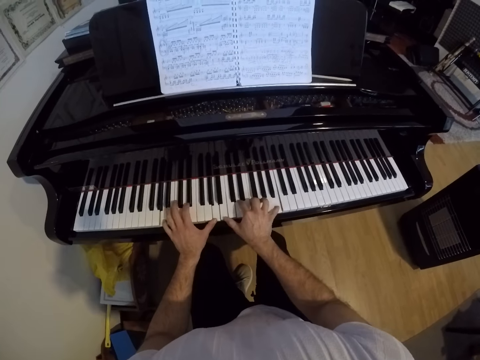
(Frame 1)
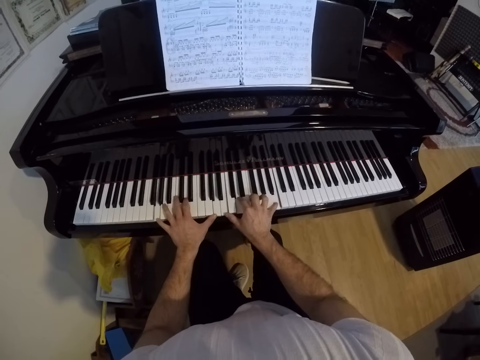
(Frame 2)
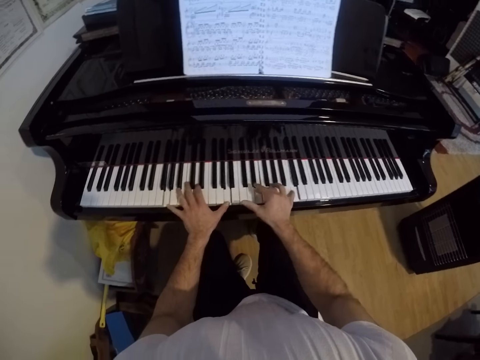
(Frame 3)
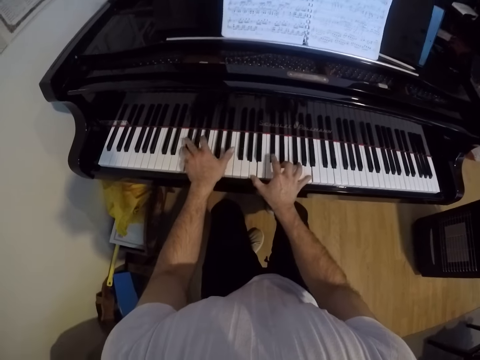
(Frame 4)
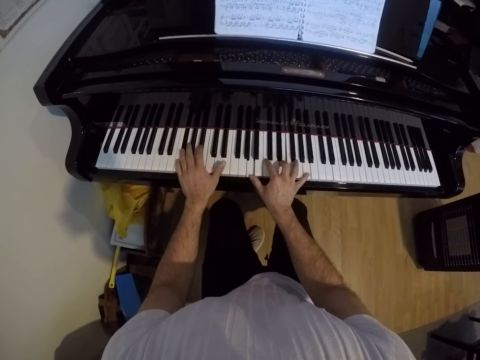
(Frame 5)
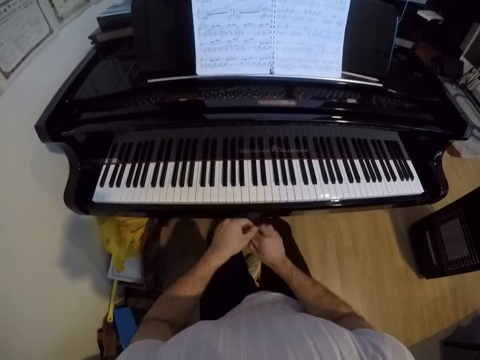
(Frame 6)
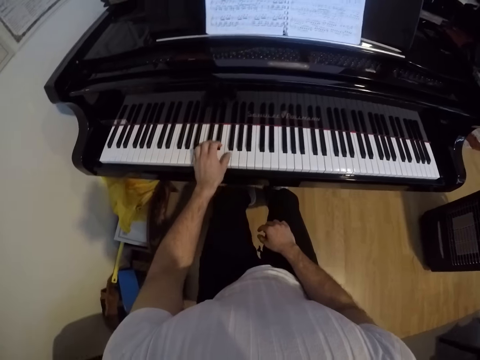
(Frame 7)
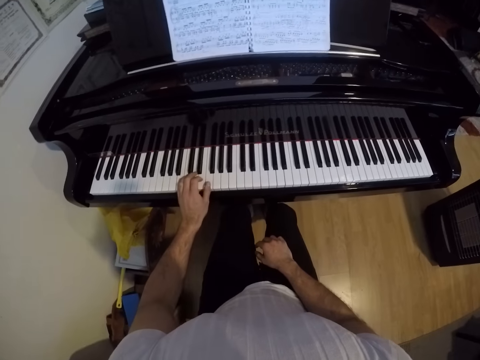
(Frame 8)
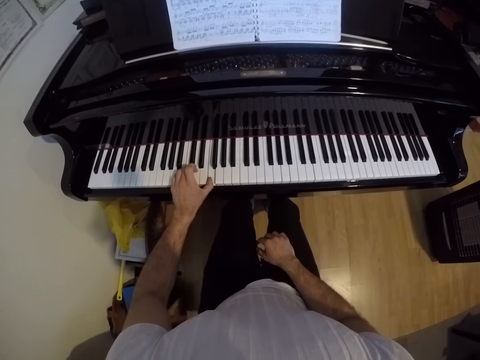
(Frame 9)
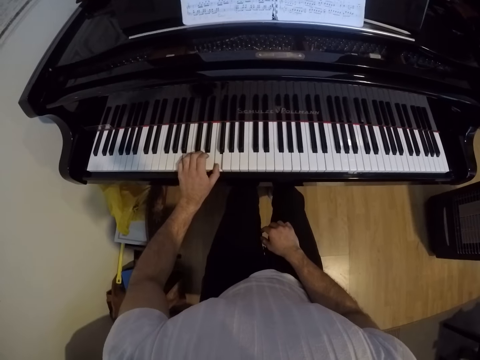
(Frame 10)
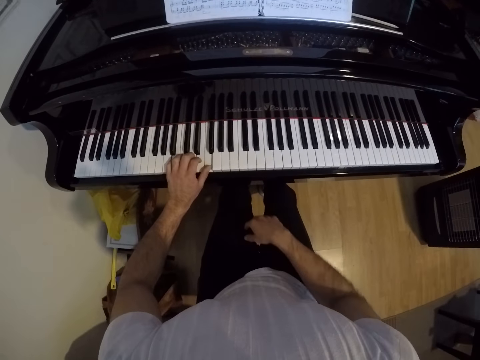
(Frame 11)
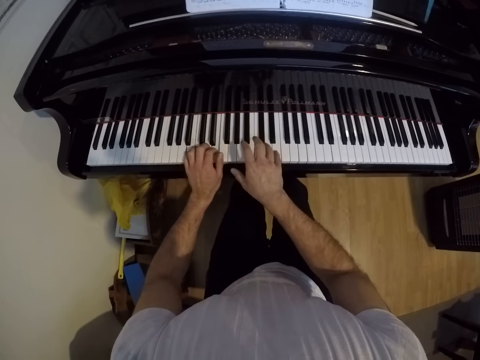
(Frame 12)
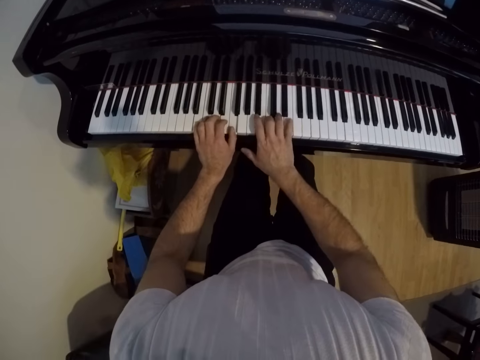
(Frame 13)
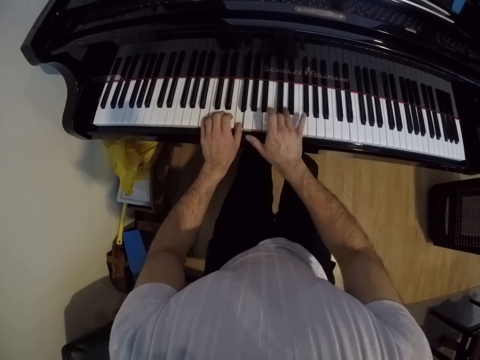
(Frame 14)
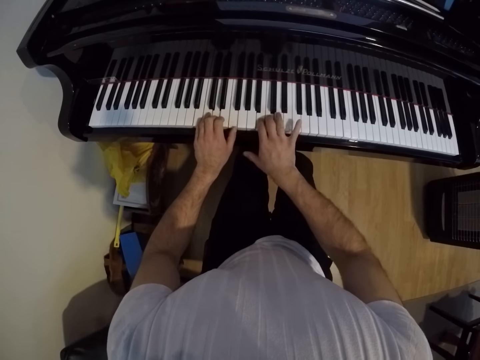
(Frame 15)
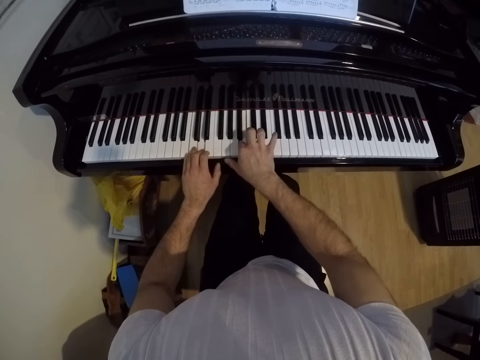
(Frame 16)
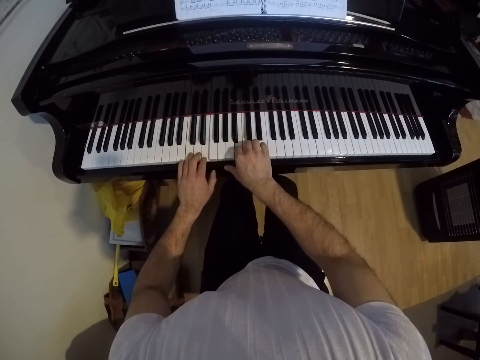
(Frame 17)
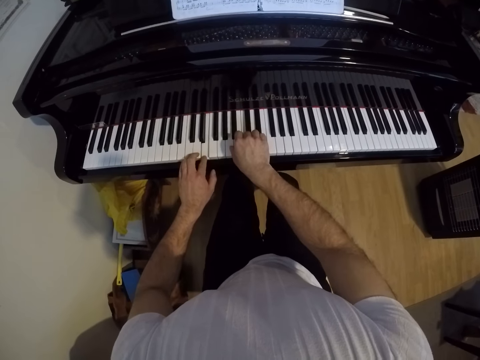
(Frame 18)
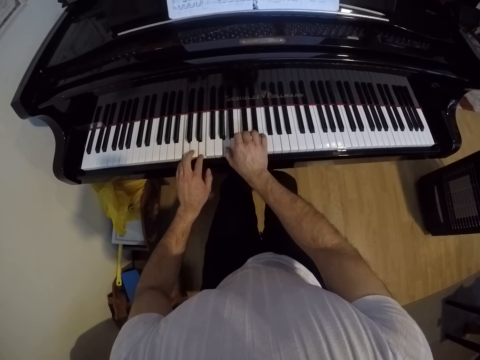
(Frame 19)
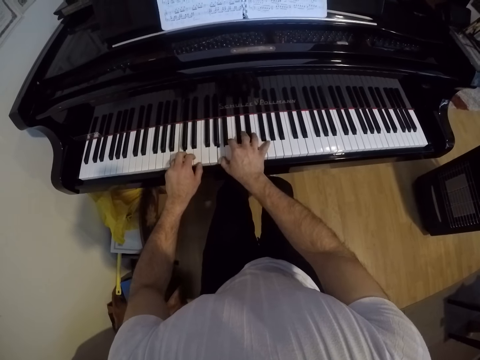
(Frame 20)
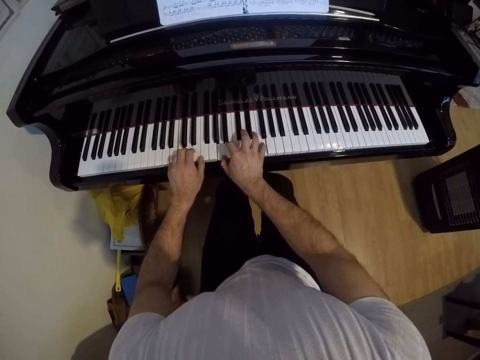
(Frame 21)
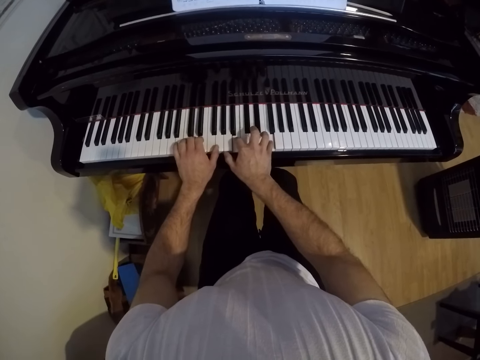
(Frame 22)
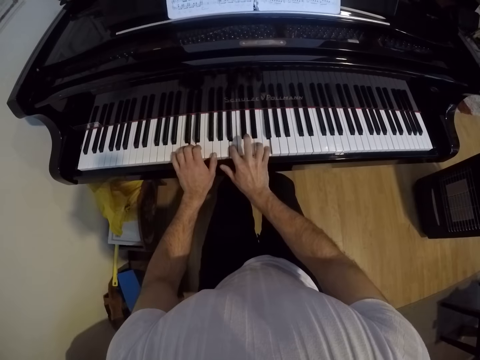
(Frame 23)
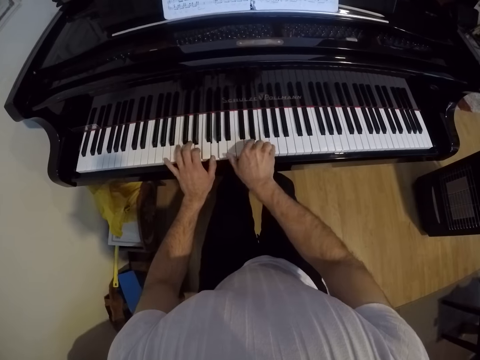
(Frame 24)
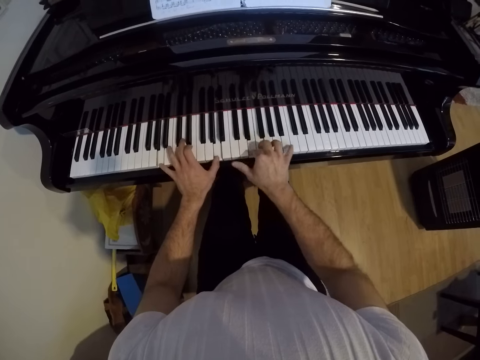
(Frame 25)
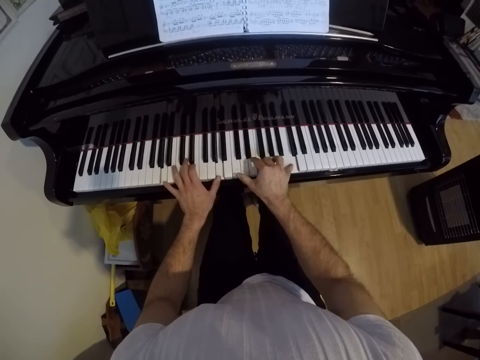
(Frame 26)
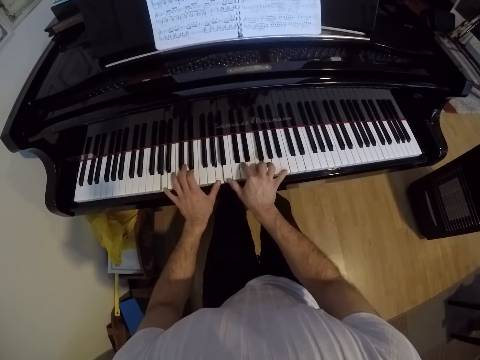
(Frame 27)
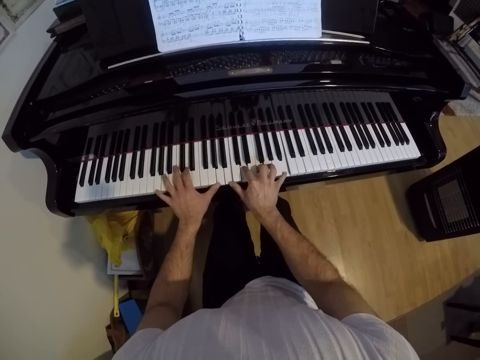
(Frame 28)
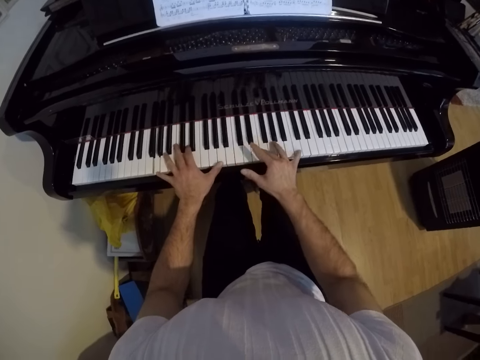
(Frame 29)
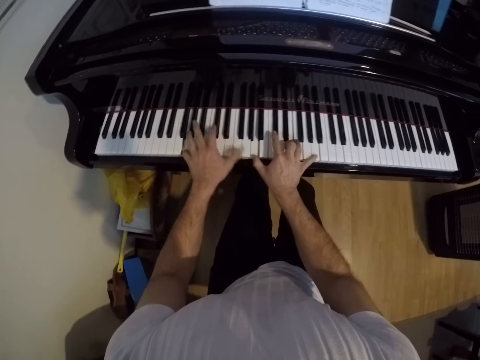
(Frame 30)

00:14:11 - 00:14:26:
The camera wearer plays the piano with his left hand. He puts his hand on his lap. He plays the piano with both hands.

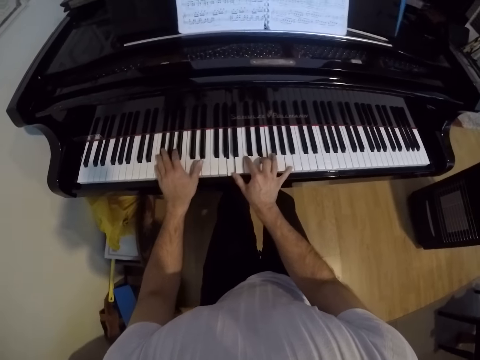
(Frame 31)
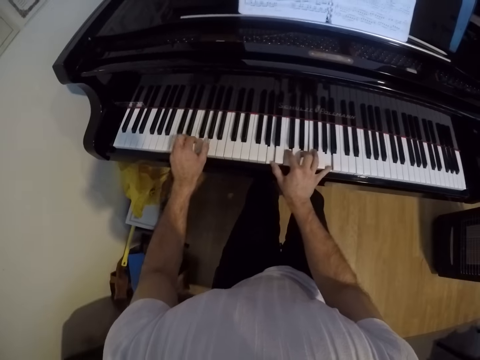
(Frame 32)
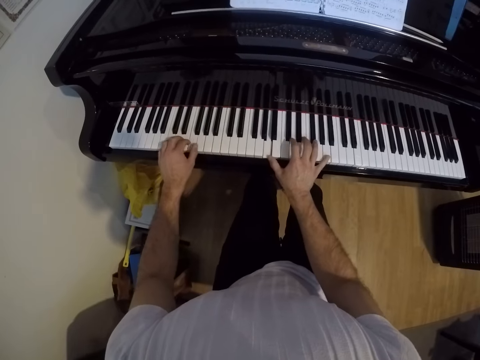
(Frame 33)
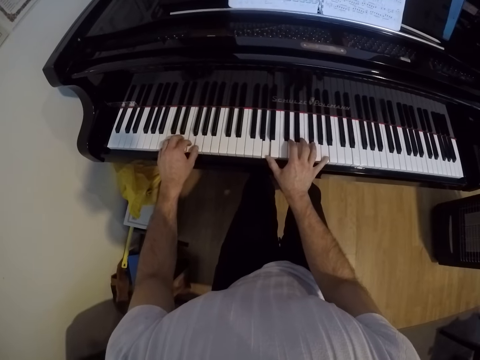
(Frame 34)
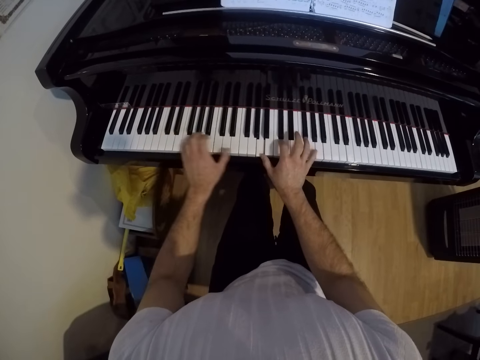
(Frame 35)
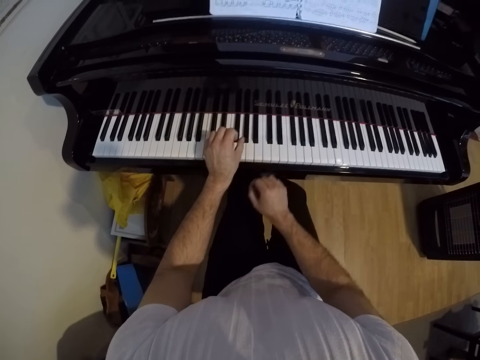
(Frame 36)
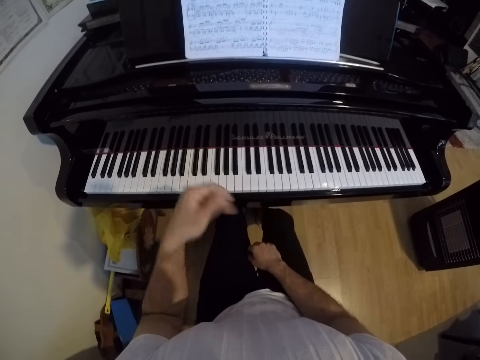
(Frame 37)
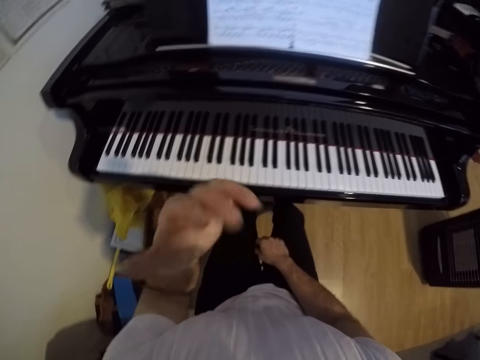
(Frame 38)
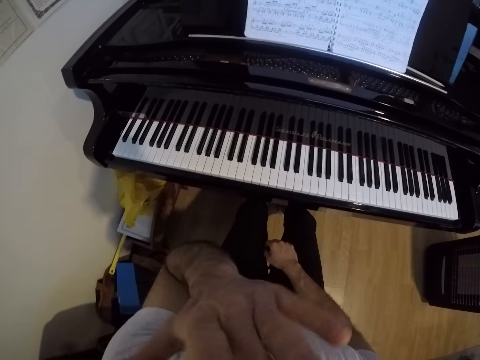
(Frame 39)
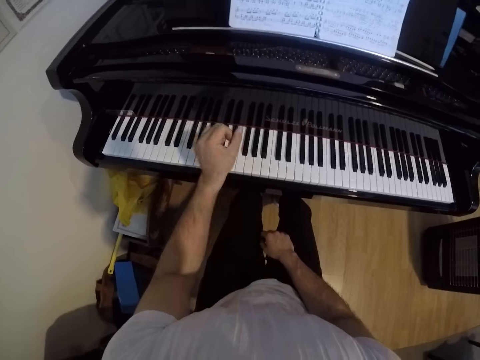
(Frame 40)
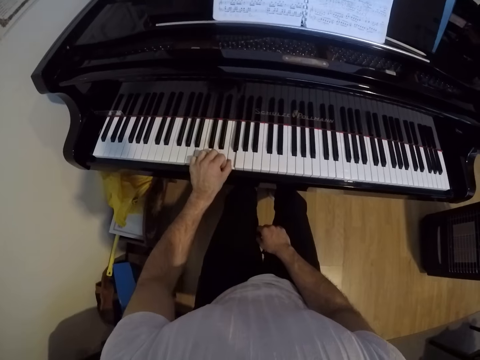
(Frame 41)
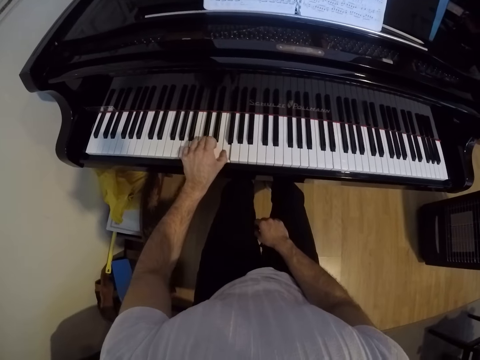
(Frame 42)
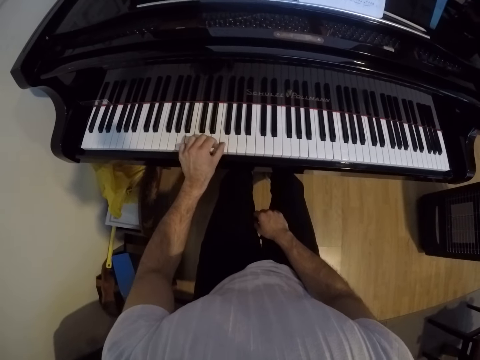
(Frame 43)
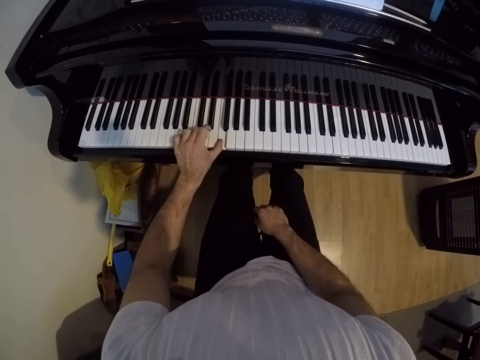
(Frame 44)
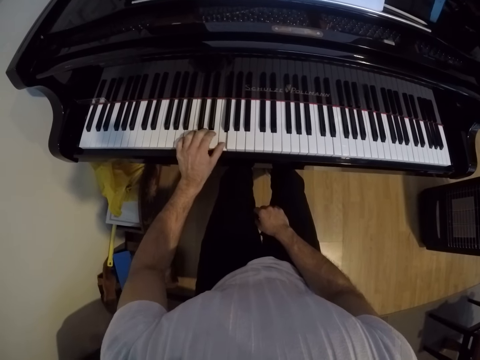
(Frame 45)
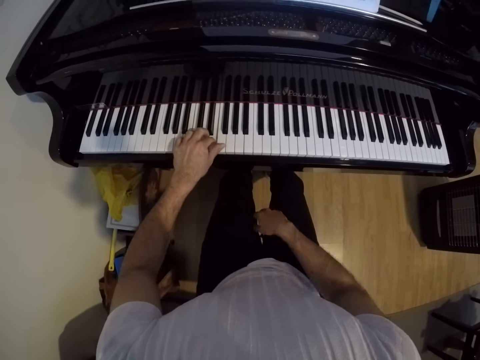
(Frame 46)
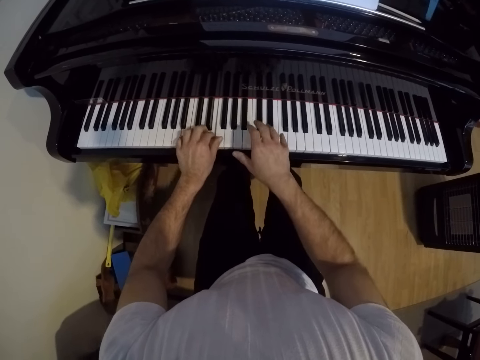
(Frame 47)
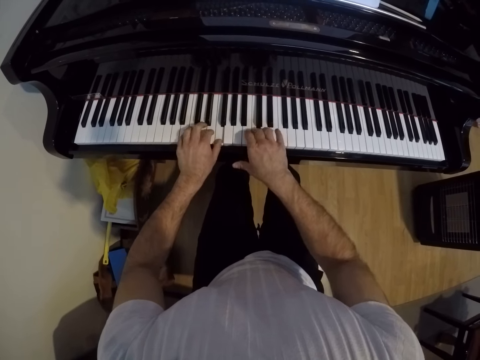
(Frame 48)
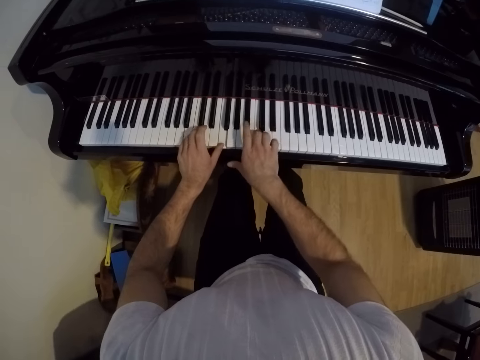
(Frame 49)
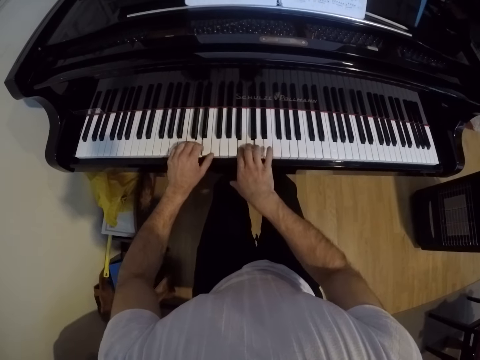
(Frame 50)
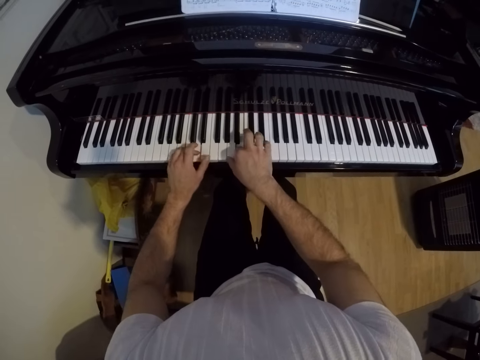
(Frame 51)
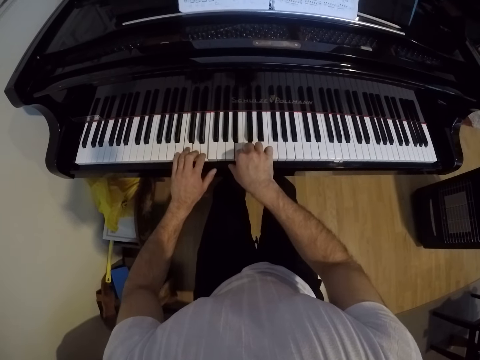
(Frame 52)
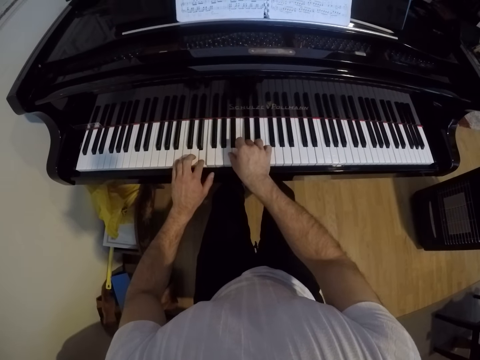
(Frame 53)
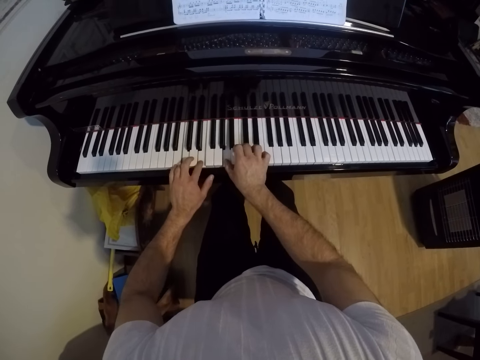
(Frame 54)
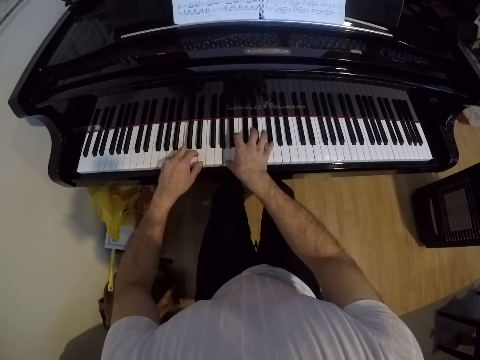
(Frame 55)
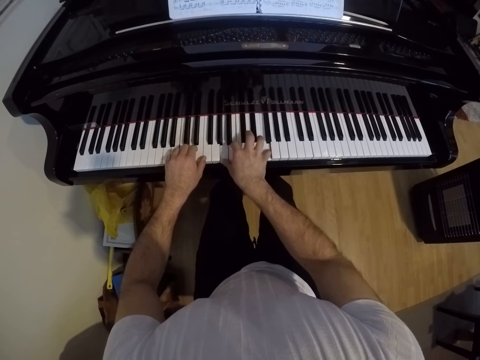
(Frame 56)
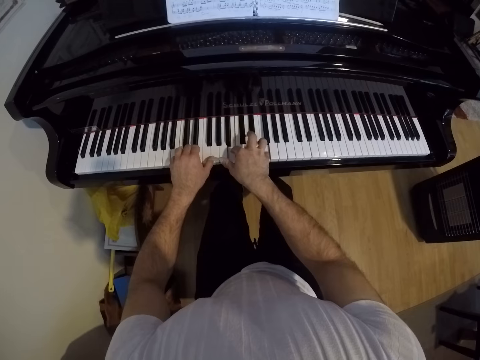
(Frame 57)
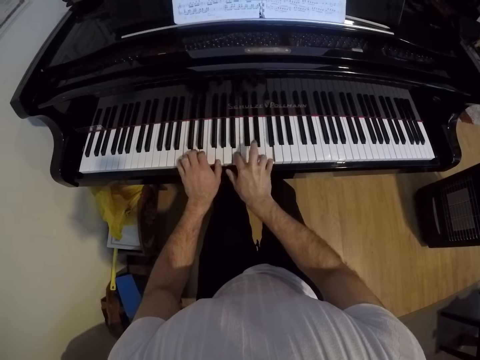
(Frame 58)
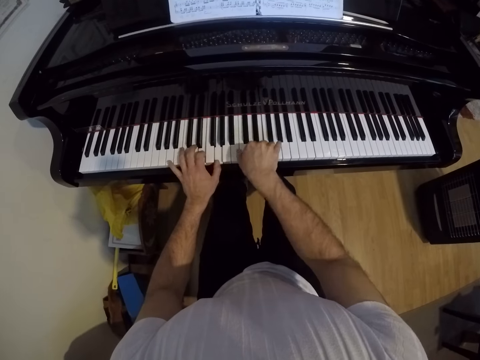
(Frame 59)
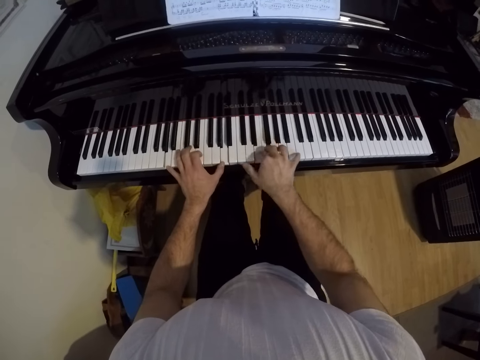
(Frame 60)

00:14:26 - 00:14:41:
The camera wearer touches his face with his left hand. He puts his hand on his lap. He plays the piano with his left hand. He plays the piano with both hands.
